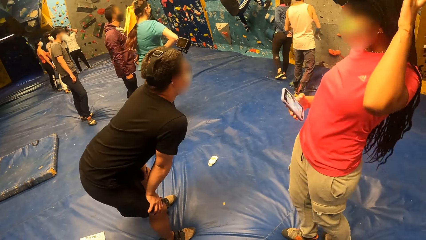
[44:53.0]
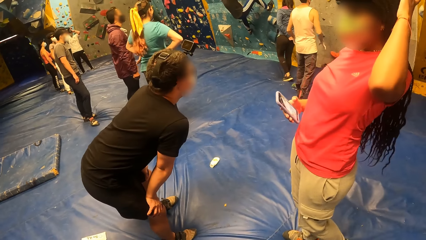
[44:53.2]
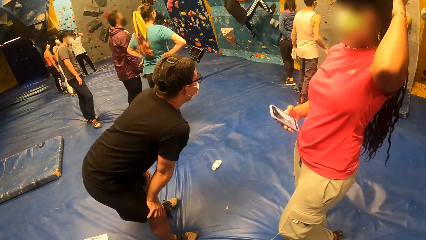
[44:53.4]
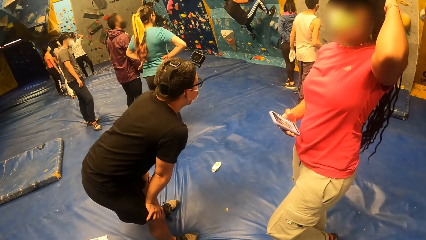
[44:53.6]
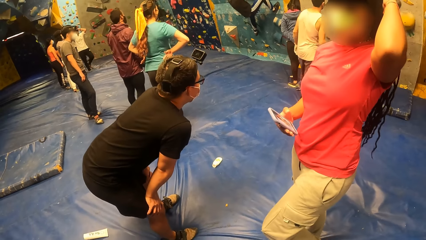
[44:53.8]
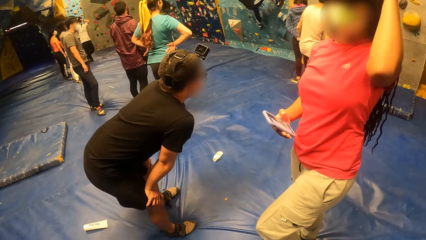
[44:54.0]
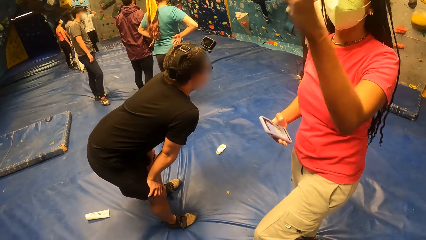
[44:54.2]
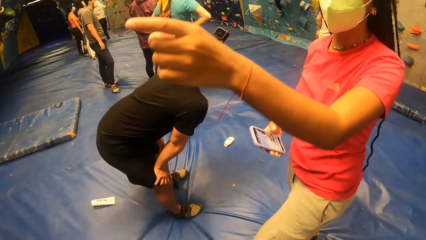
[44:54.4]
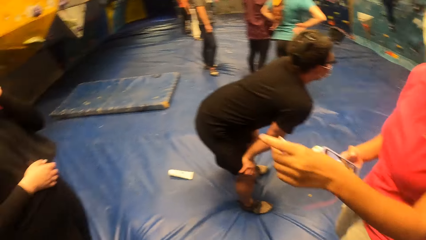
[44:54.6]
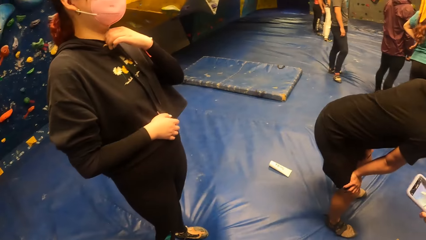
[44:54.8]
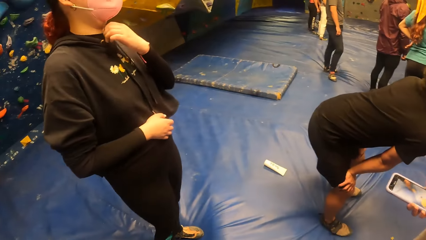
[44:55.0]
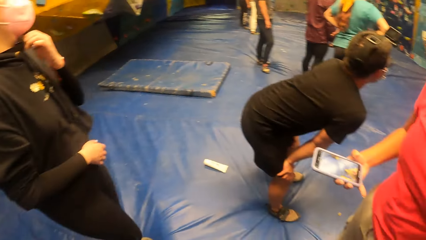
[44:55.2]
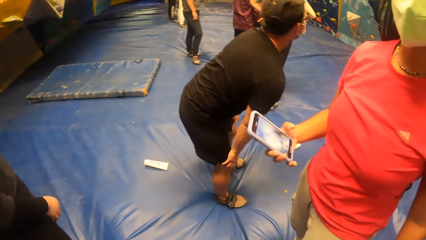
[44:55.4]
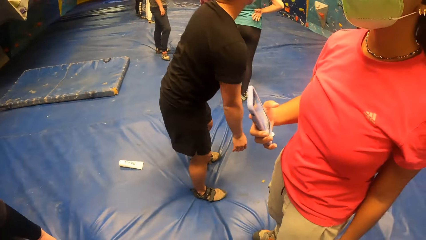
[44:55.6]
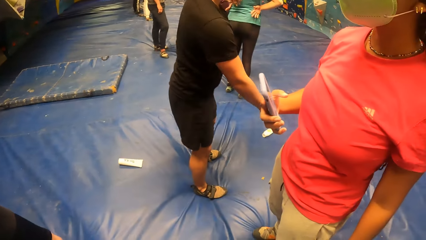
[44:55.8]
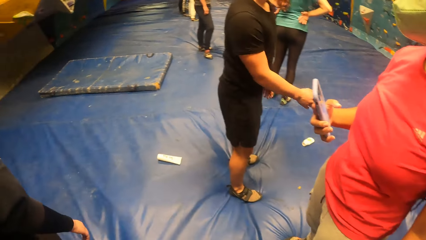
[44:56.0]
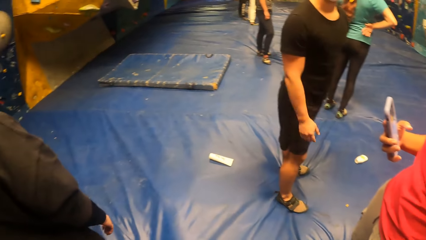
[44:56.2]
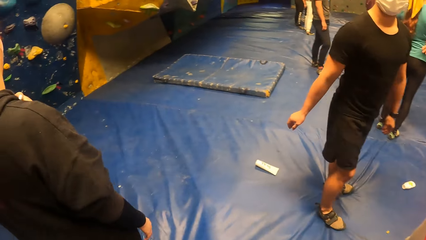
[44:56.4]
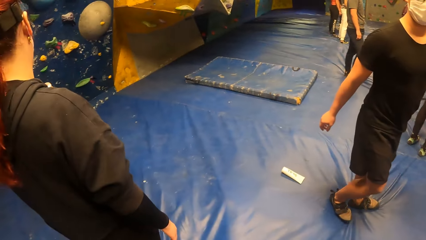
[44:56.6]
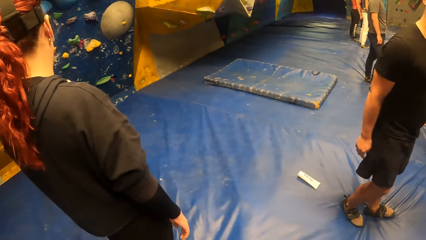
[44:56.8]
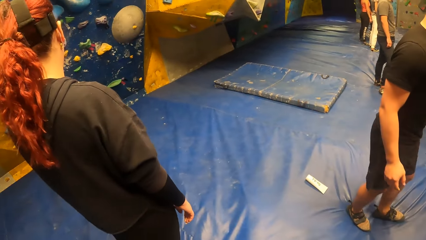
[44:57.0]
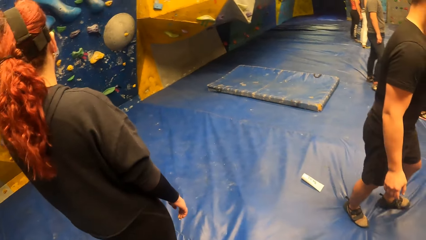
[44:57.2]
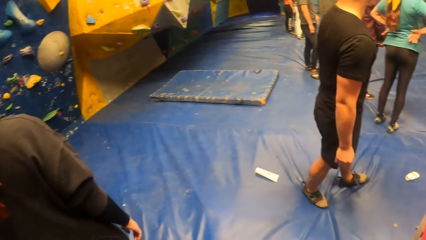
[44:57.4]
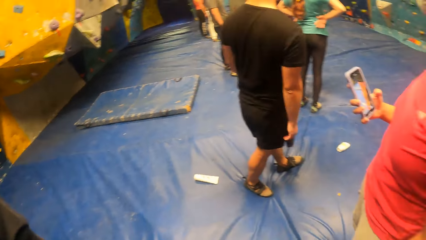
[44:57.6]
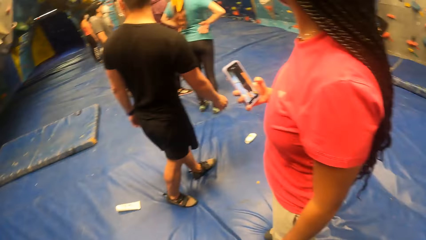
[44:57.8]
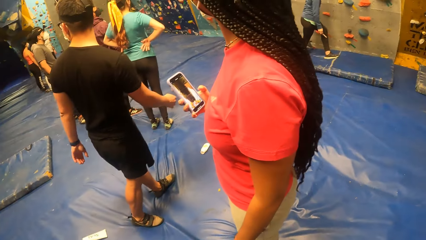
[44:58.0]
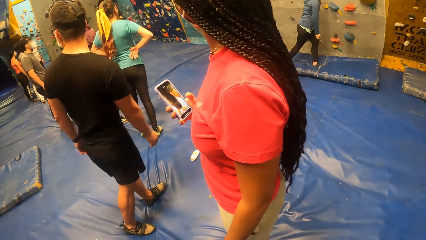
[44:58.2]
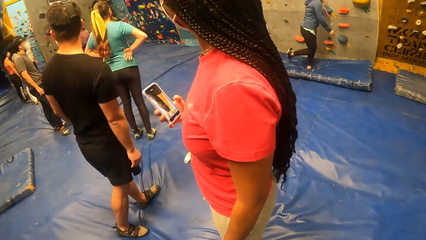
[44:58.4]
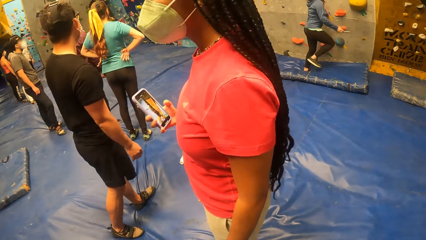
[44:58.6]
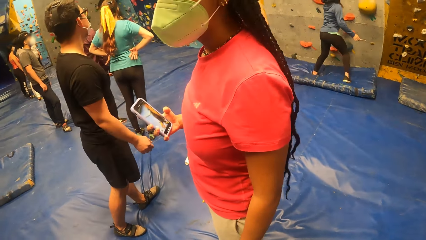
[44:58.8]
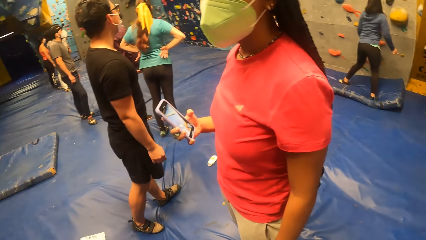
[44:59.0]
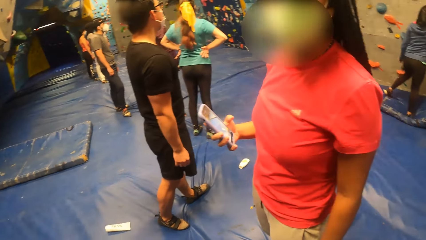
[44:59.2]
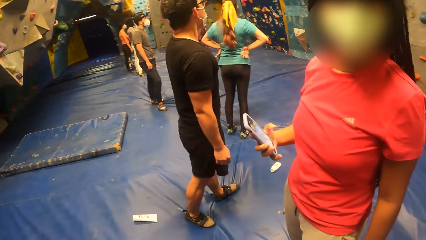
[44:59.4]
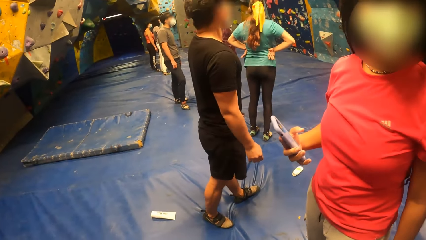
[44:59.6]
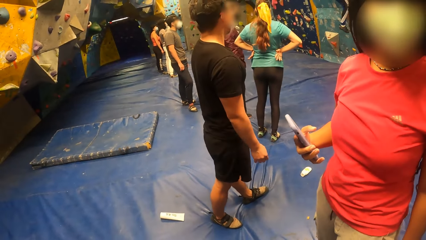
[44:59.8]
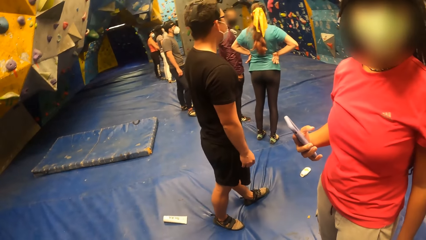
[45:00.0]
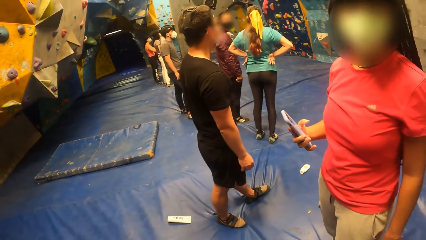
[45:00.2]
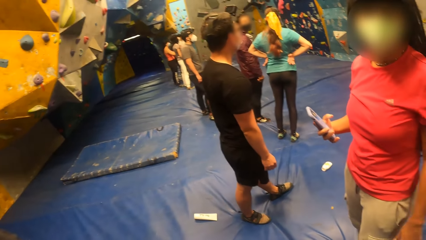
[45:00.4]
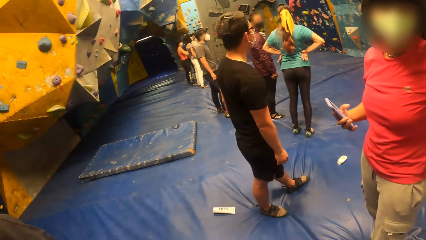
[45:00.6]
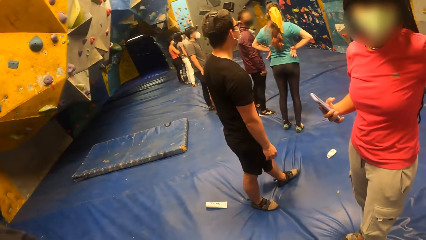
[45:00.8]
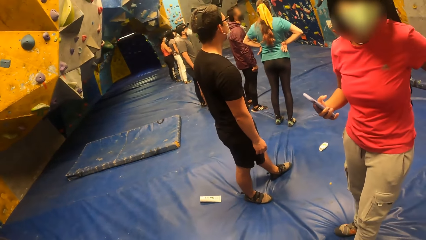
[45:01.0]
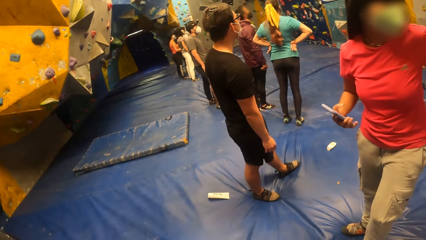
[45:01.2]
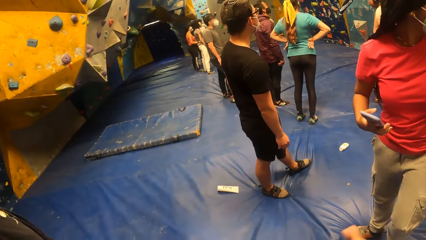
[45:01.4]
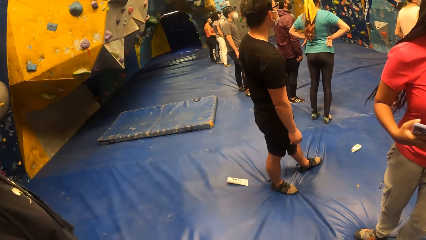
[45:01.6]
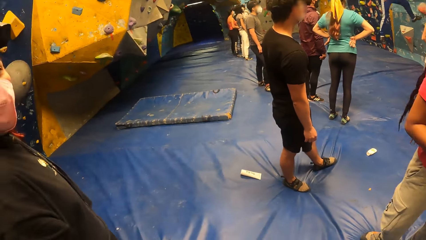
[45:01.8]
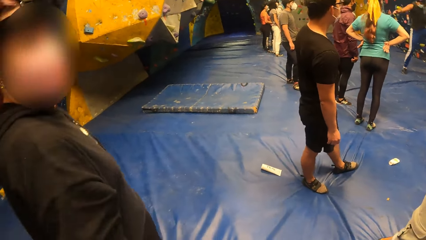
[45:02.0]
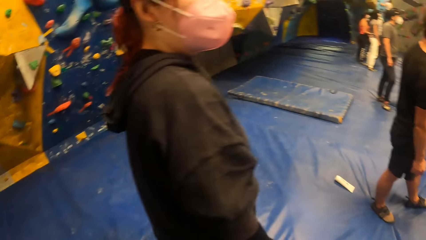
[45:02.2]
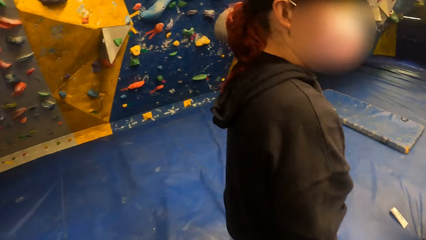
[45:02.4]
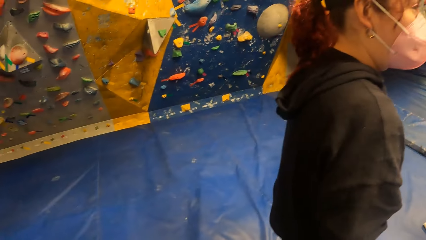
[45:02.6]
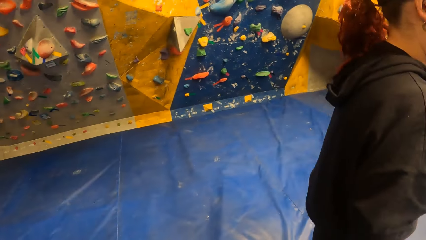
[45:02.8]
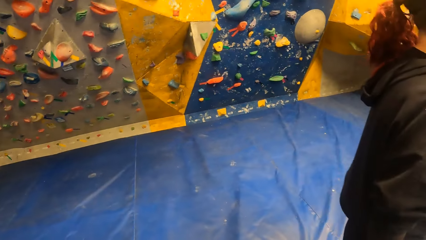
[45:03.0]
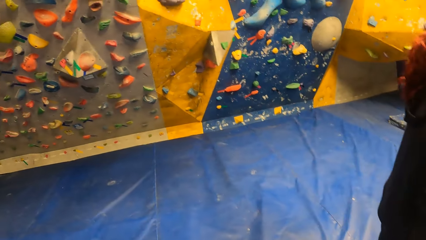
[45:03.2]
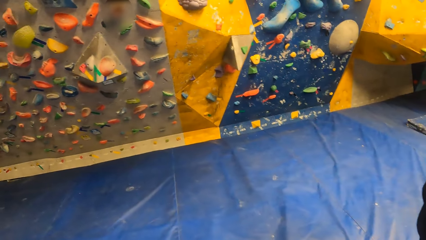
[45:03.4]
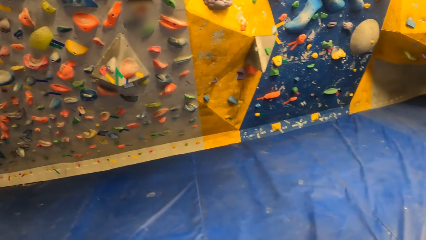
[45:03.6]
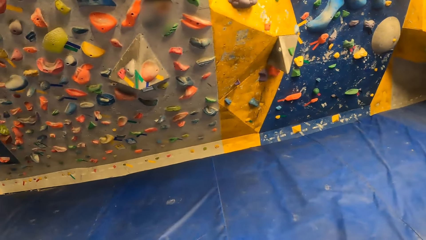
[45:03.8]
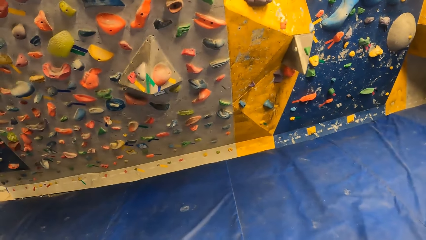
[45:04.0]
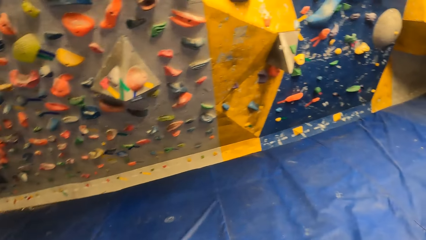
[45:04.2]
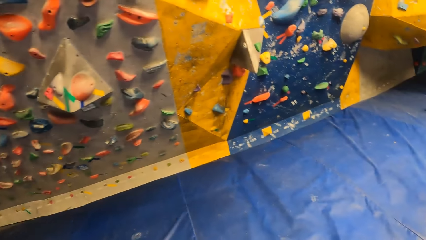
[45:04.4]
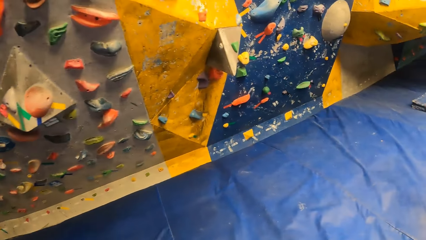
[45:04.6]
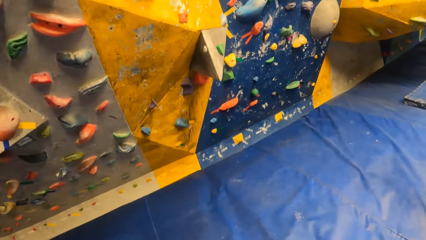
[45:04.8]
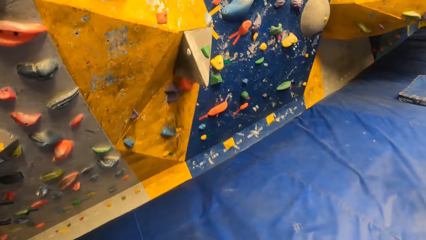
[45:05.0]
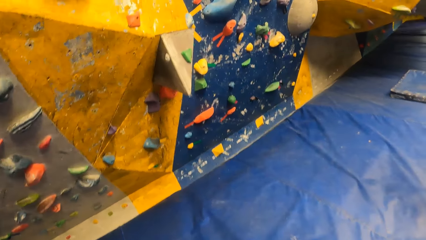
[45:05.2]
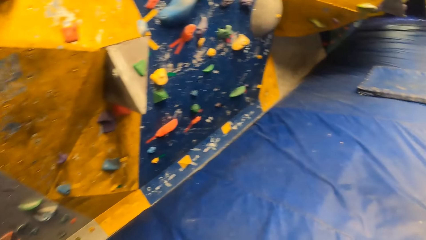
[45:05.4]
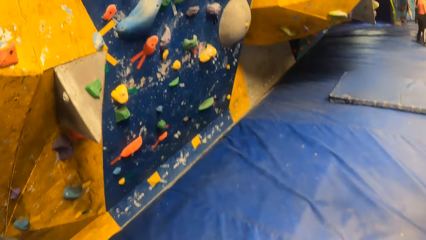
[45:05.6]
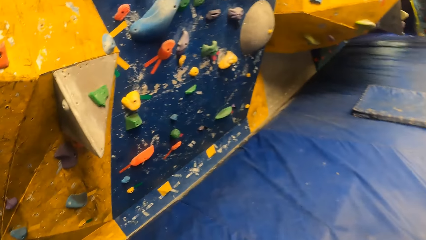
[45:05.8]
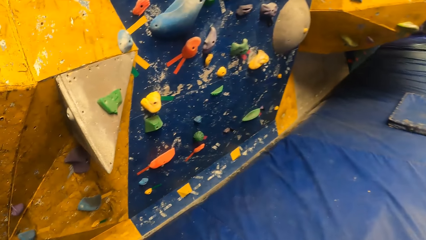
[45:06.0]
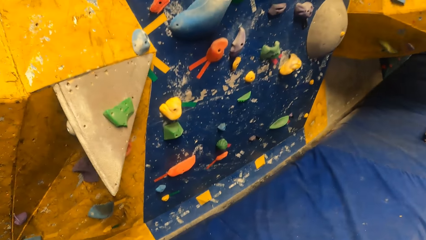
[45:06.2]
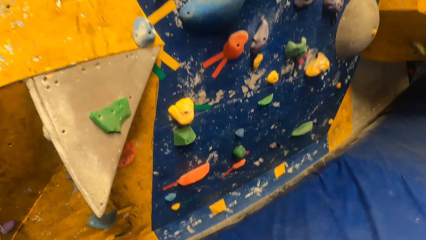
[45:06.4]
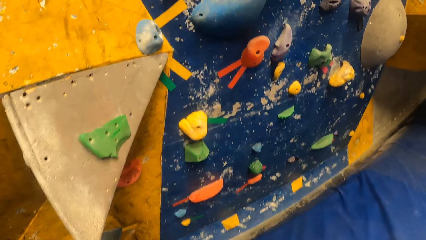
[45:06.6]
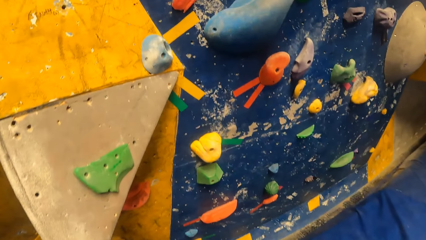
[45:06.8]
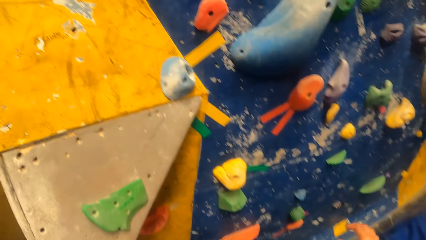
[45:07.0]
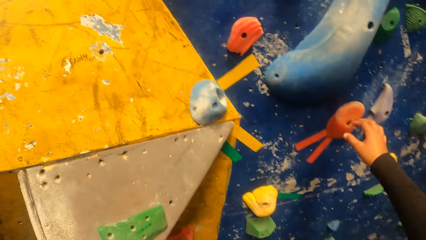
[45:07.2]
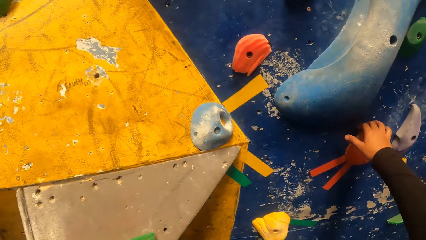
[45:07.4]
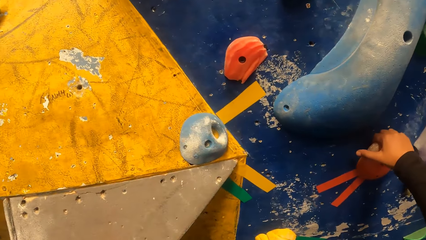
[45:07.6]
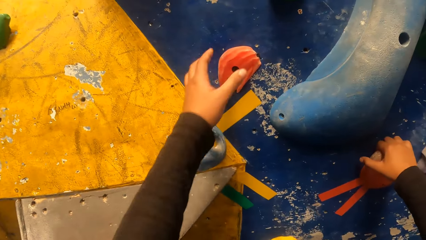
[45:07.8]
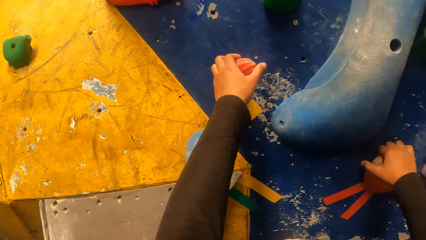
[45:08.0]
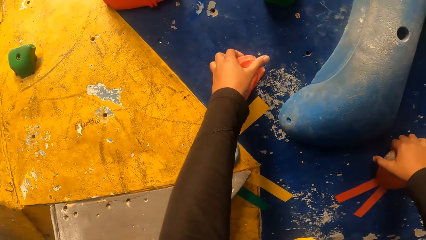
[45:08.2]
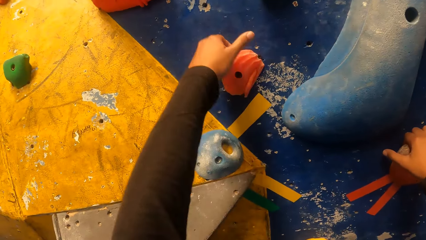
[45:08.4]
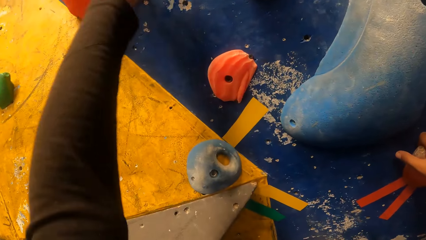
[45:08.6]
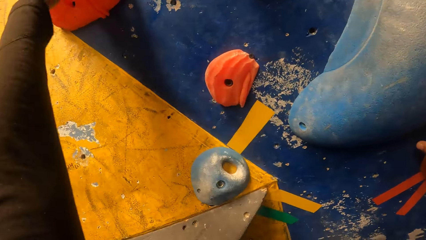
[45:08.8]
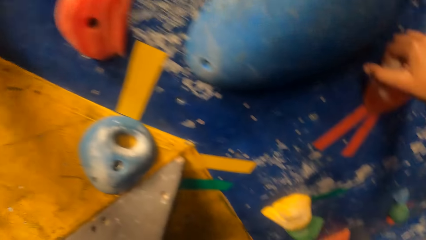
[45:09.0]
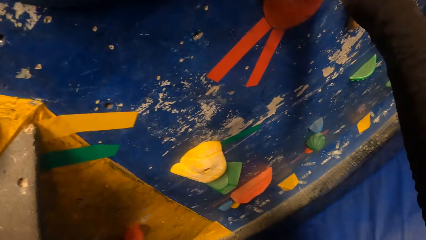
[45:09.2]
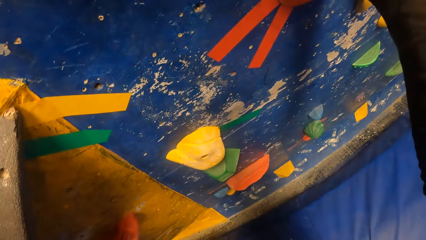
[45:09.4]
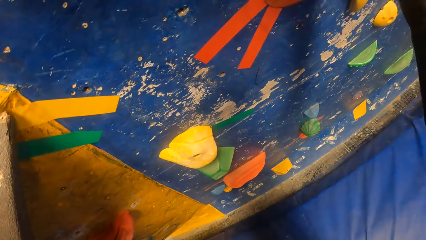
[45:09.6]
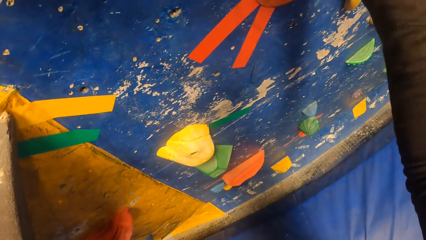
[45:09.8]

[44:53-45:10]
The woman interacts with the camera wearer and another woman. The camera wearer talks to a man. They walk around the room. They climb the wall.
